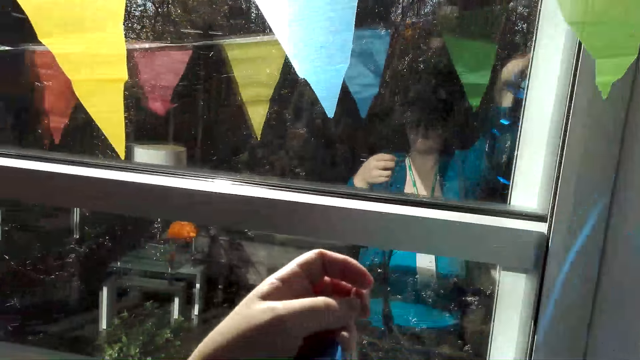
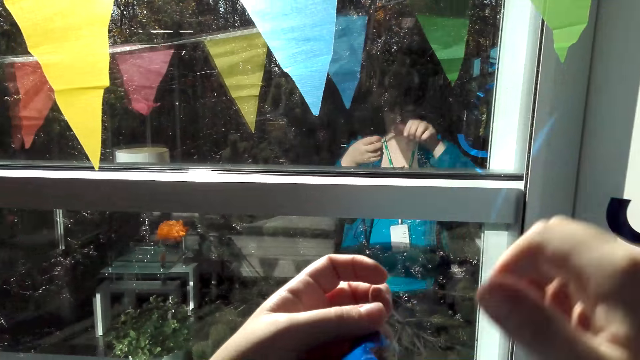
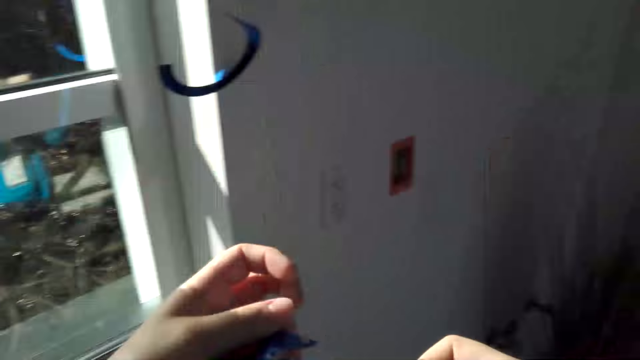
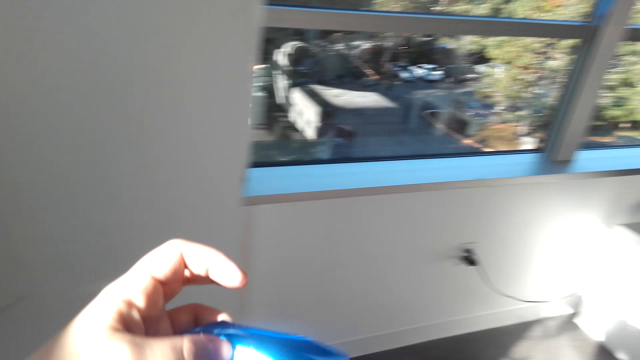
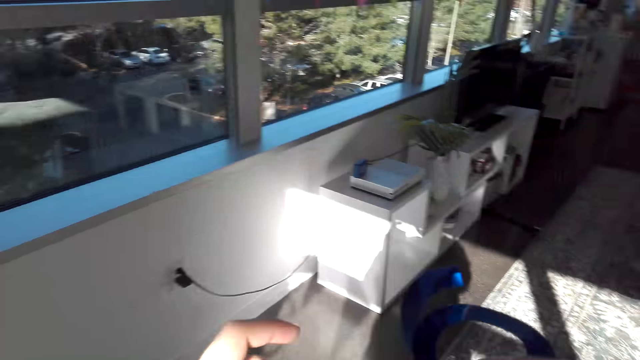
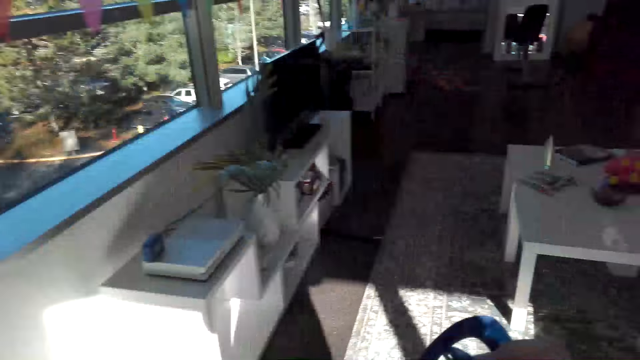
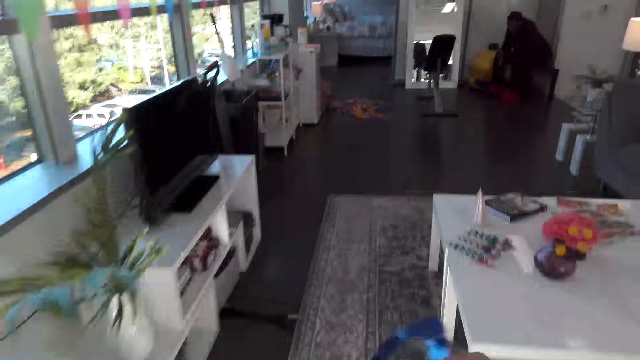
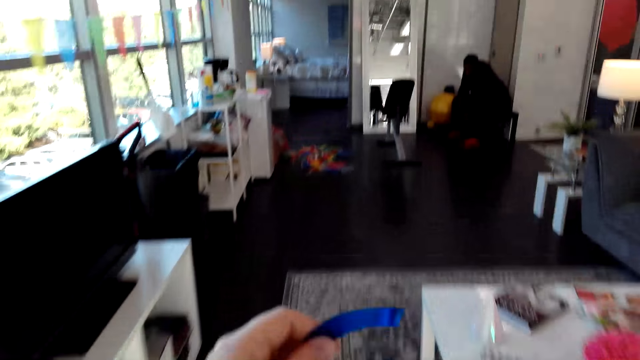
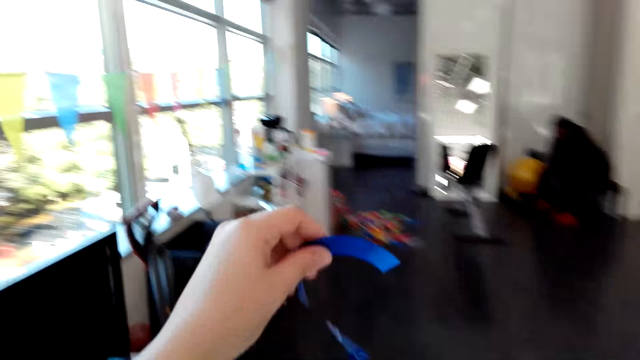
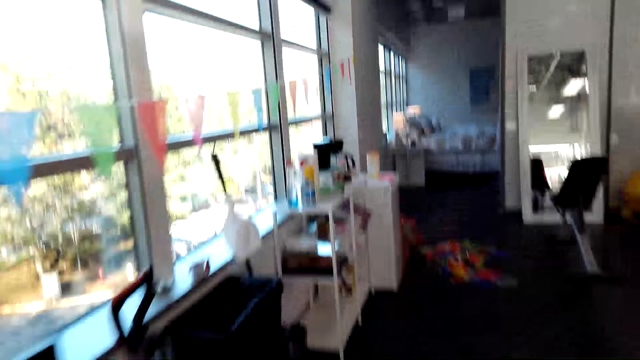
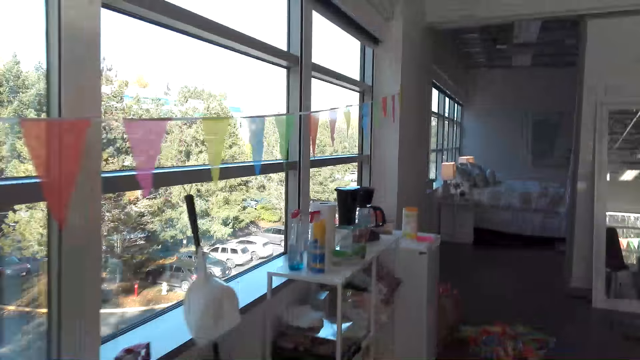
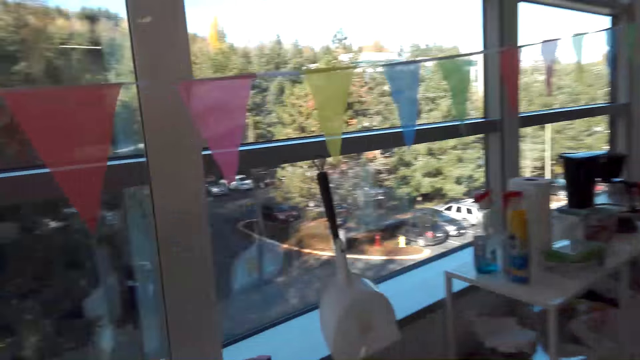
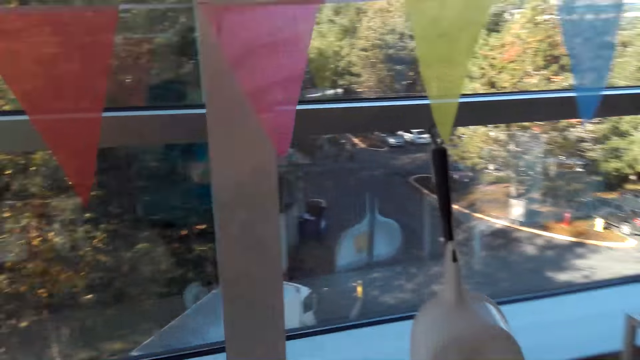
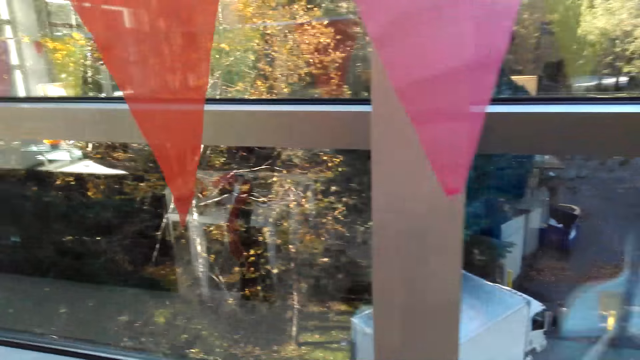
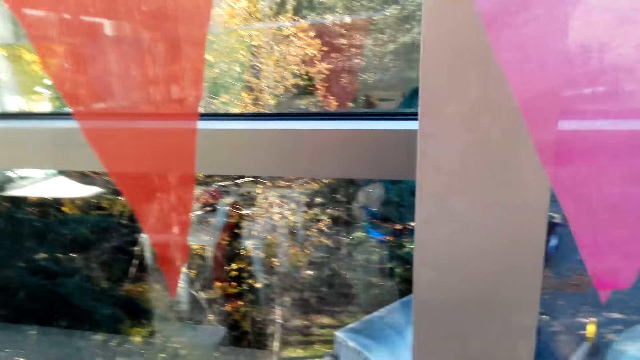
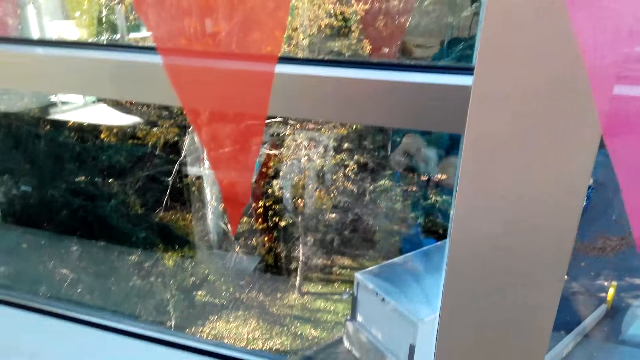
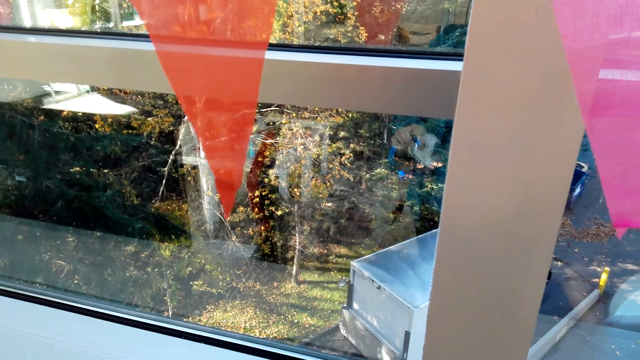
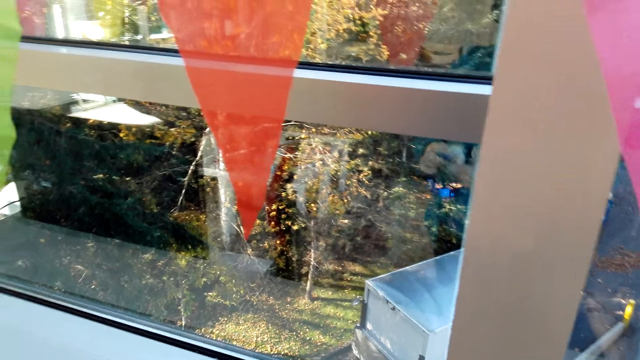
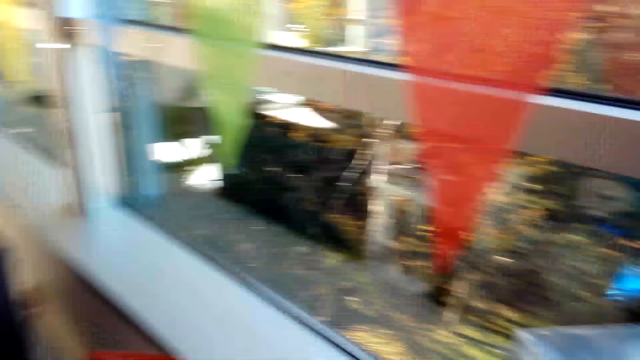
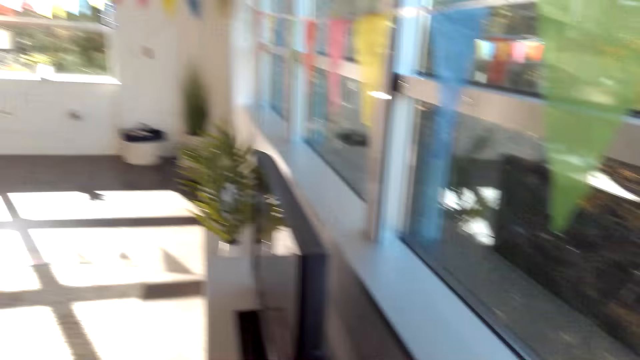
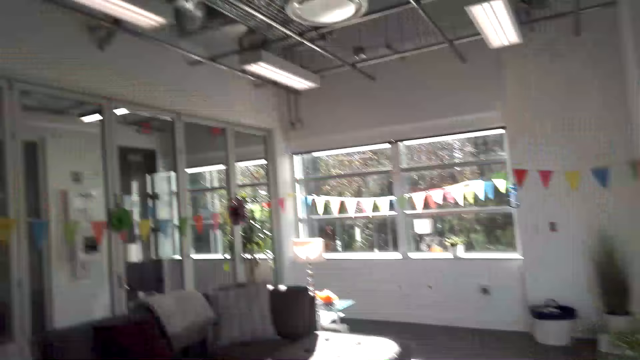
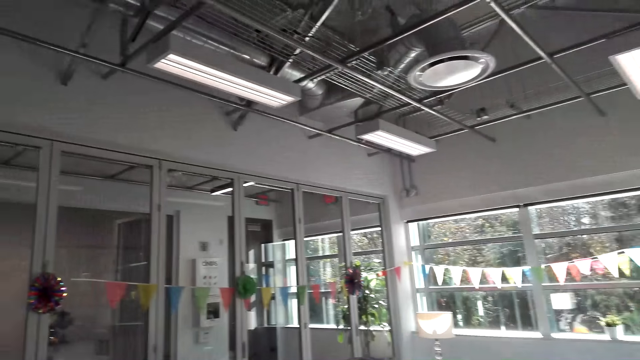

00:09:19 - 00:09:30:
The camera wearer holds a decoration. They walk around the house.

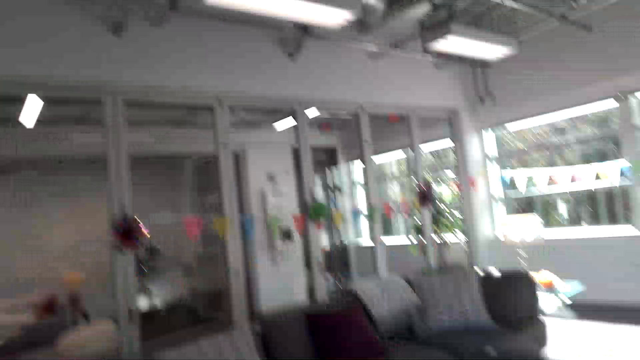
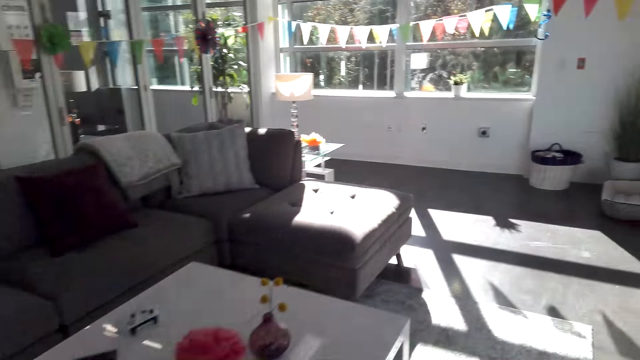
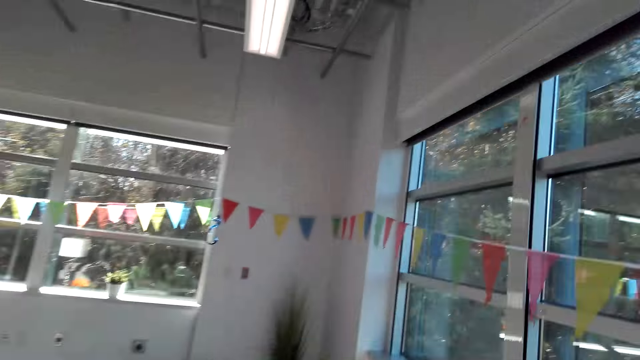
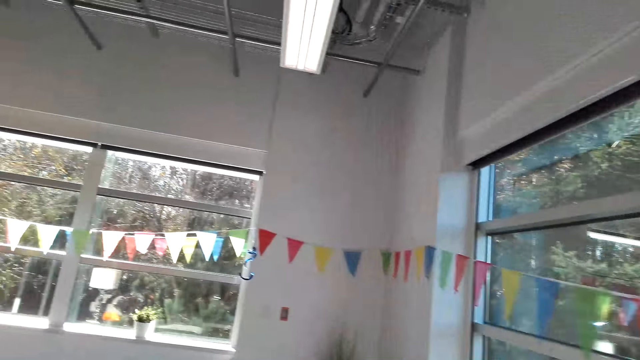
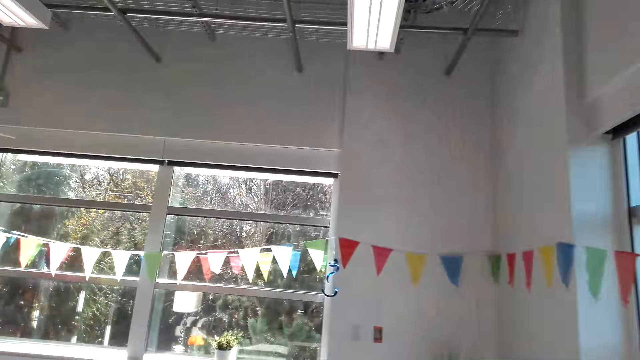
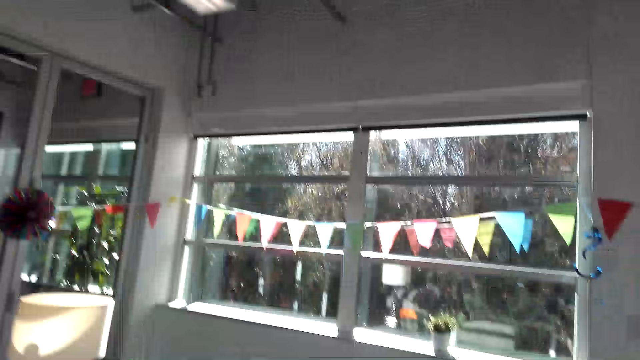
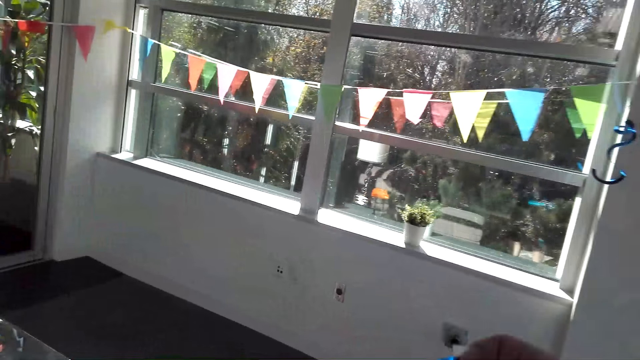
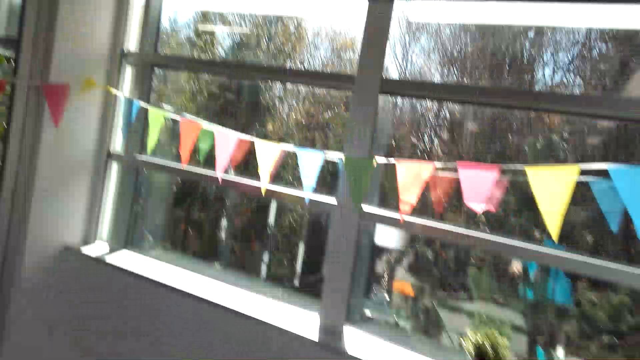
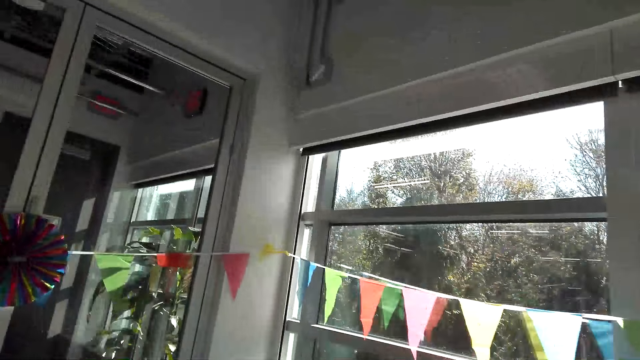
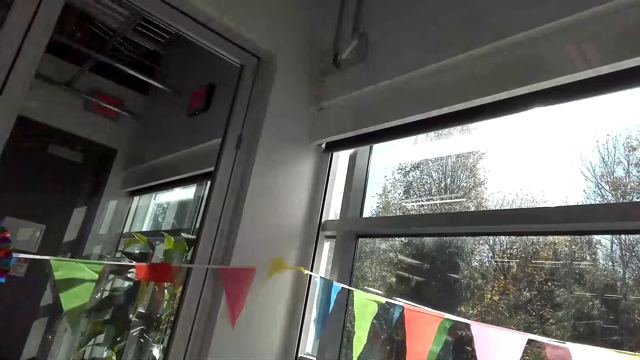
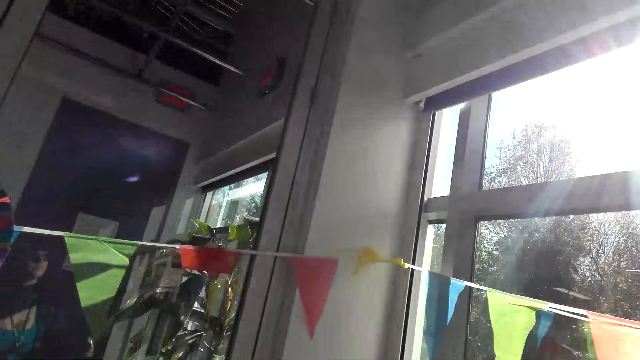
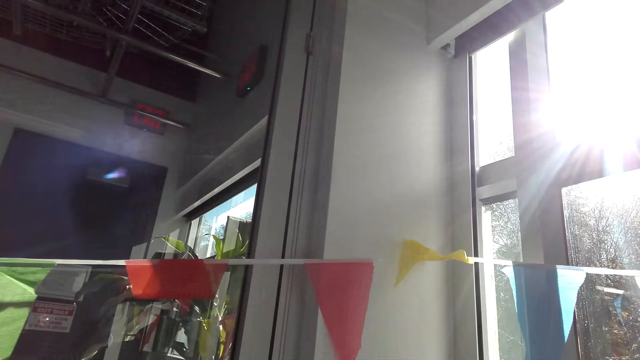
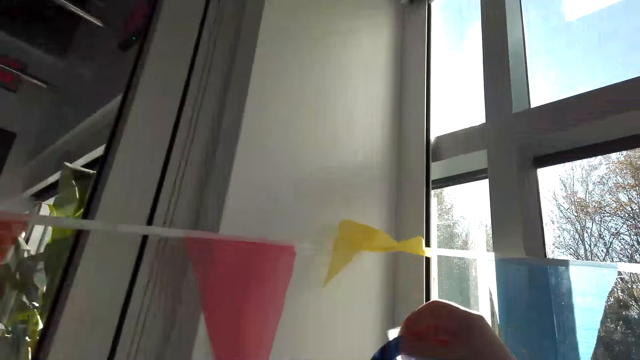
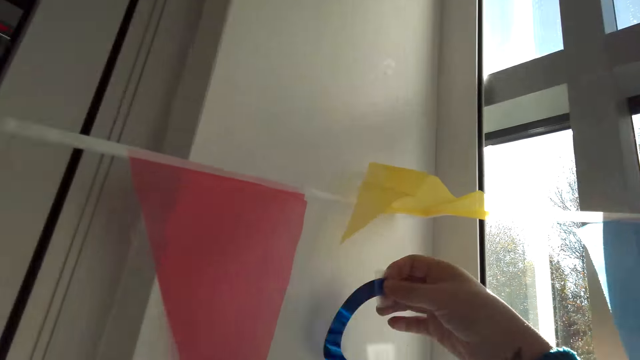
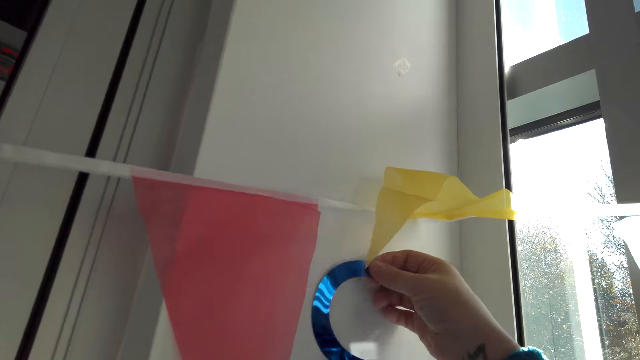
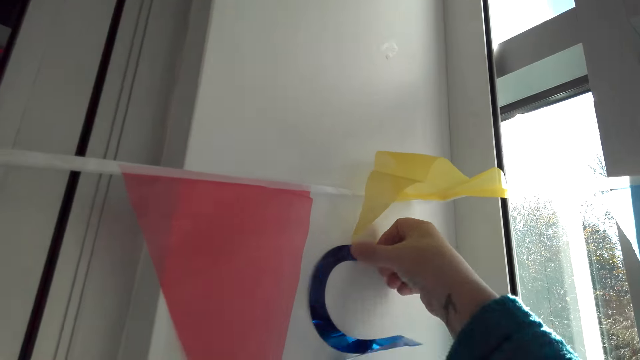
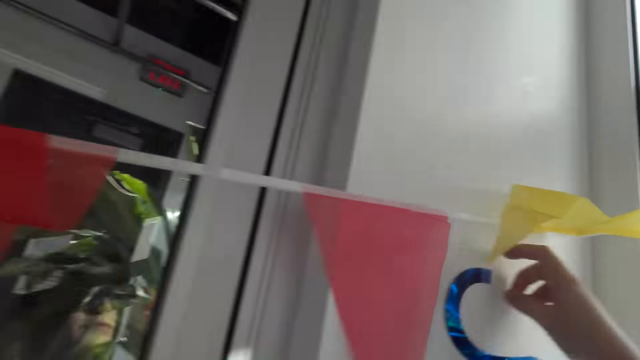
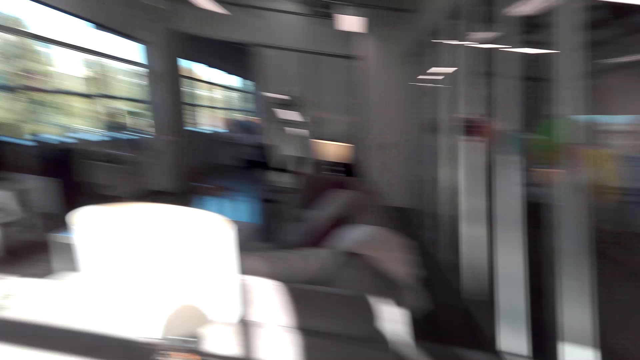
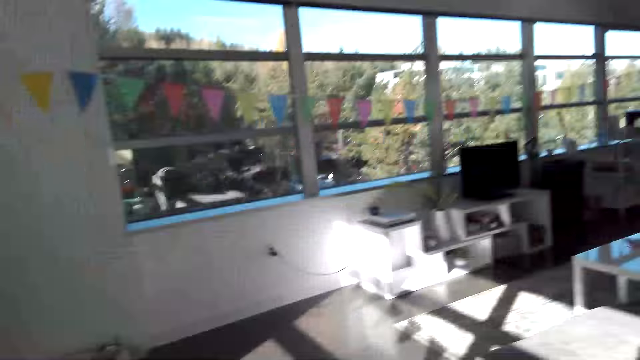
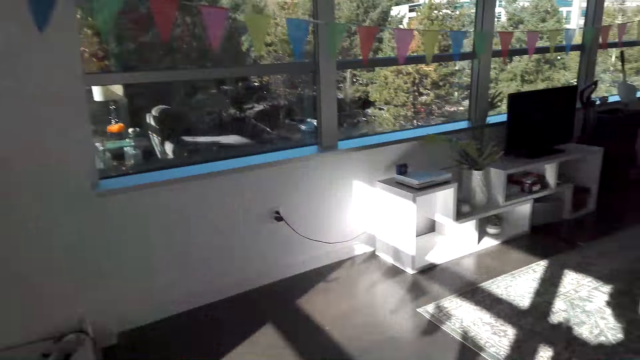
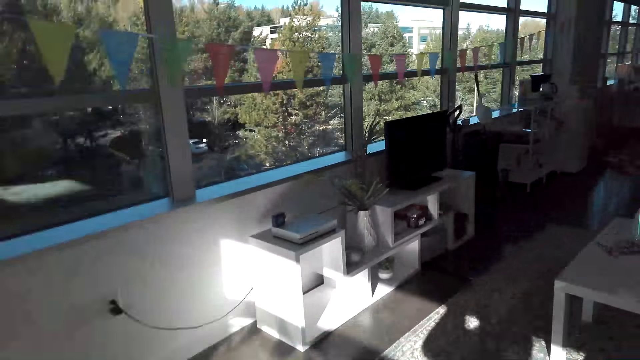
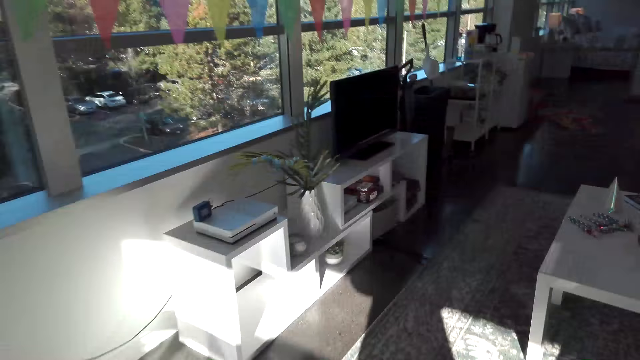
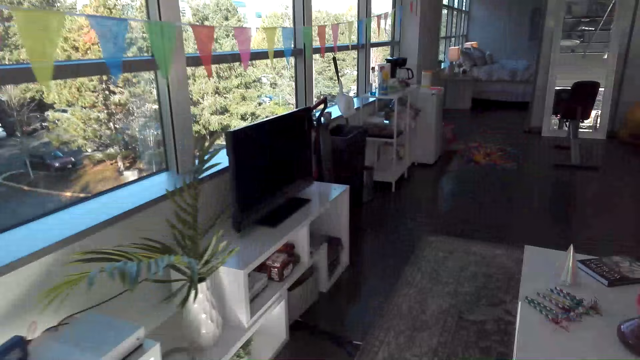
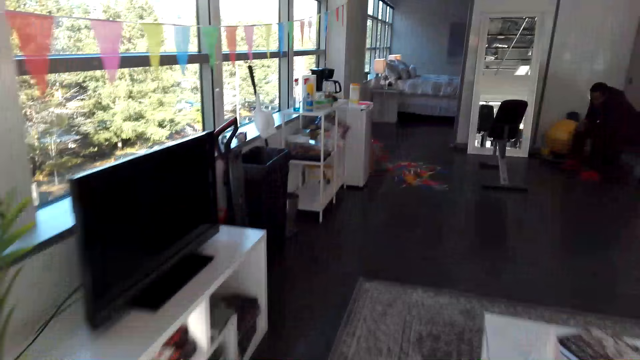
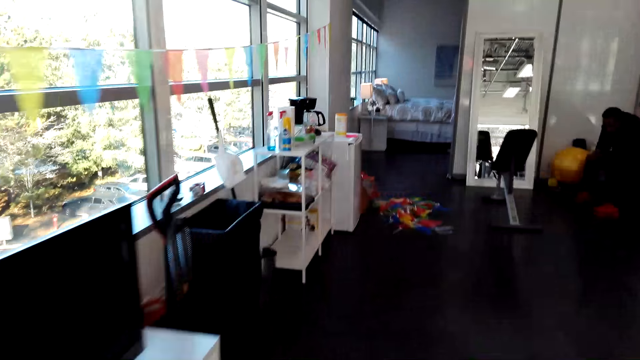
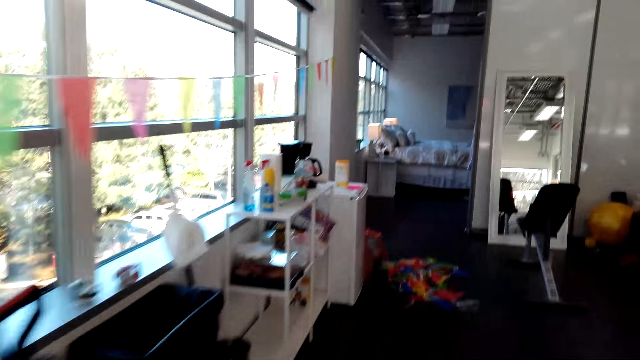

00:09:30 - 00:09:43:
The camera wearer looks around. They stick the decorations on the wall. They walk around the house.
